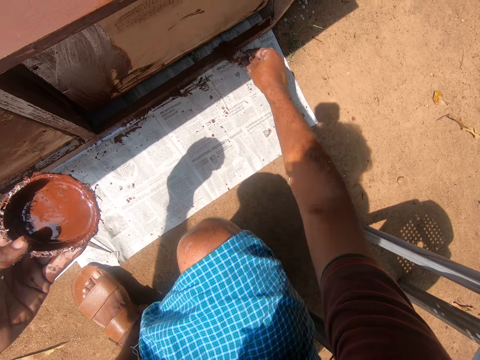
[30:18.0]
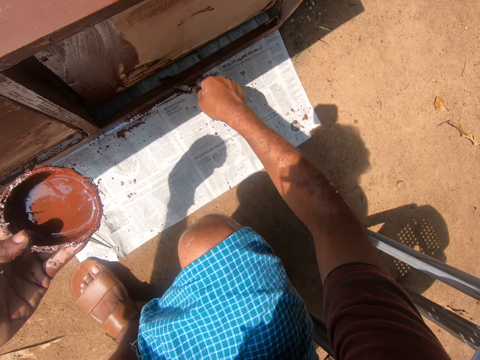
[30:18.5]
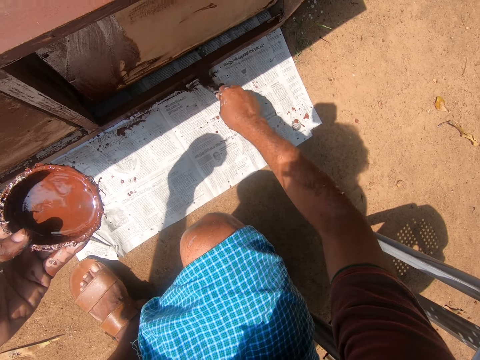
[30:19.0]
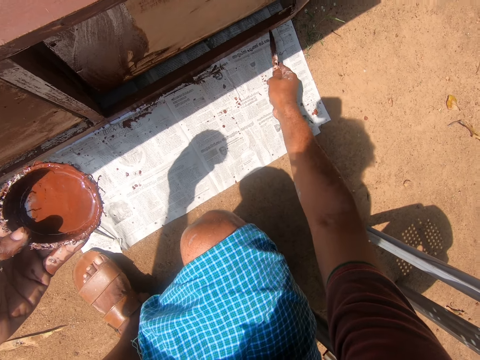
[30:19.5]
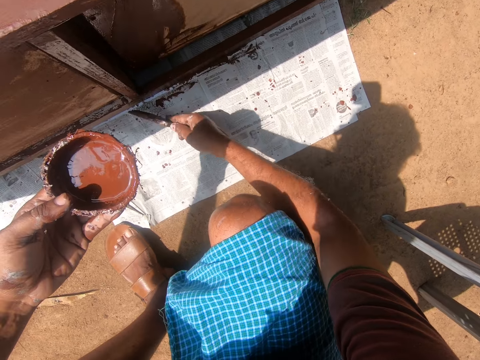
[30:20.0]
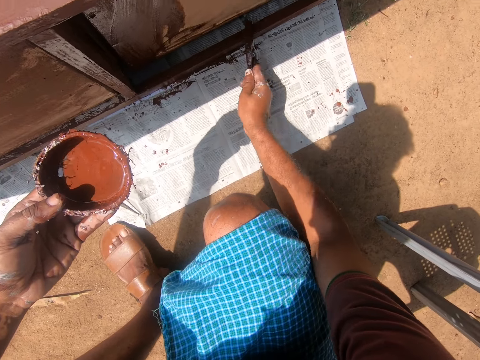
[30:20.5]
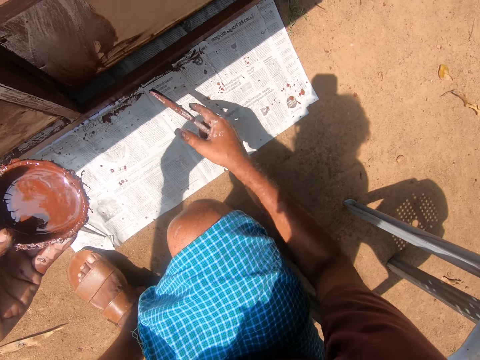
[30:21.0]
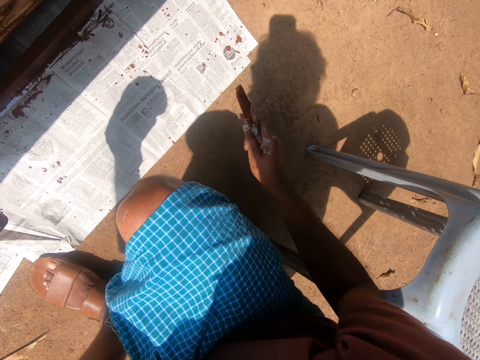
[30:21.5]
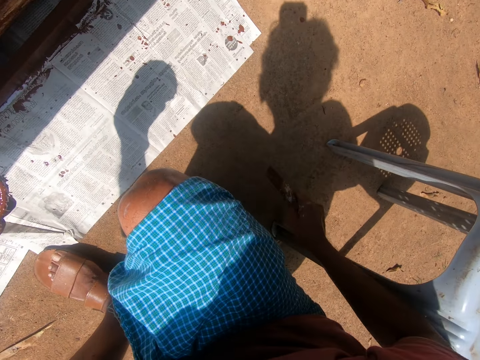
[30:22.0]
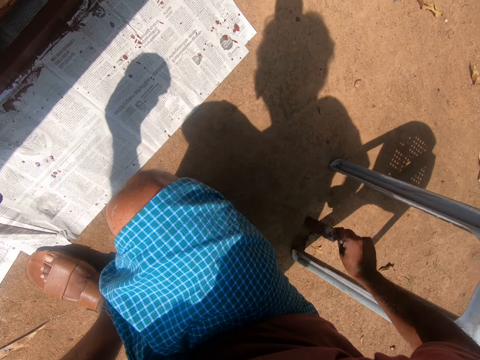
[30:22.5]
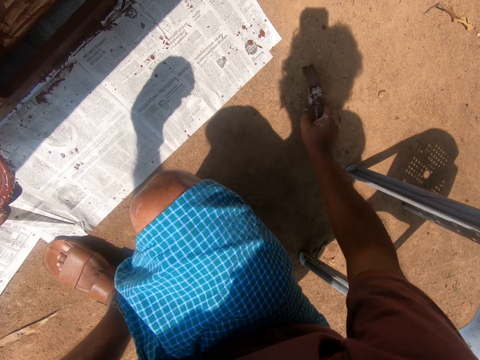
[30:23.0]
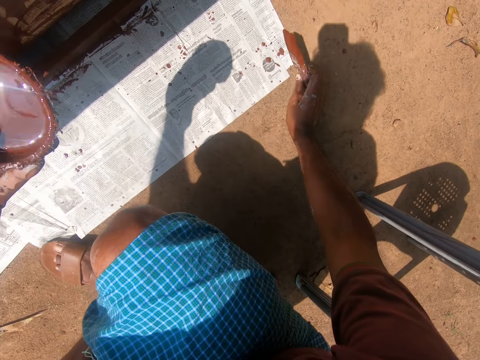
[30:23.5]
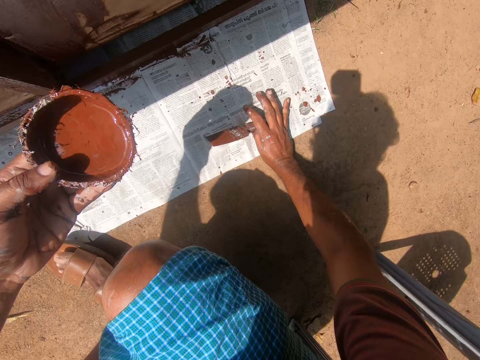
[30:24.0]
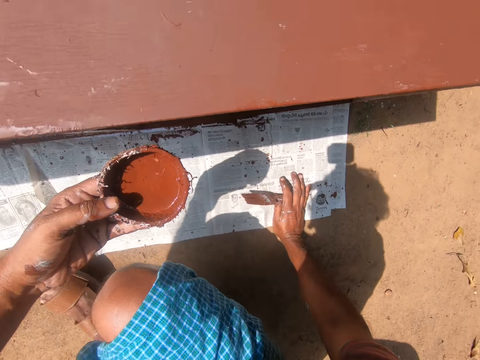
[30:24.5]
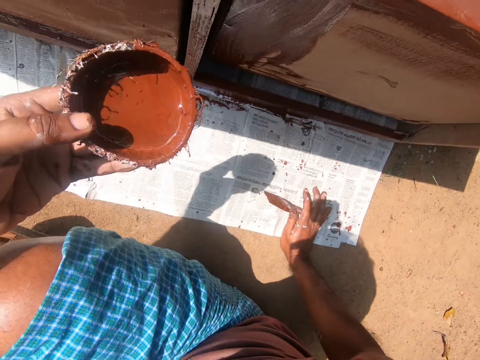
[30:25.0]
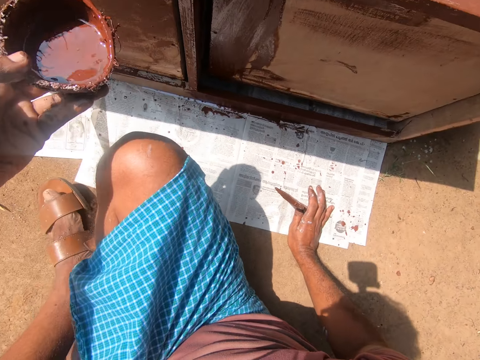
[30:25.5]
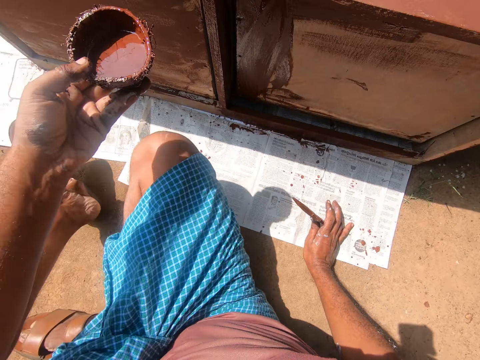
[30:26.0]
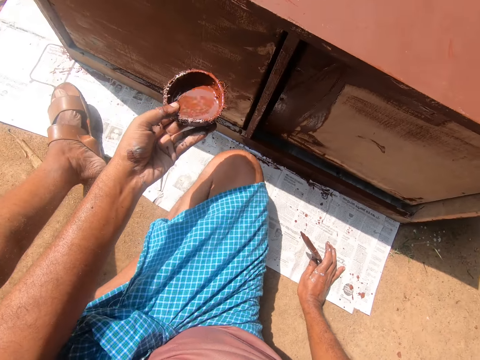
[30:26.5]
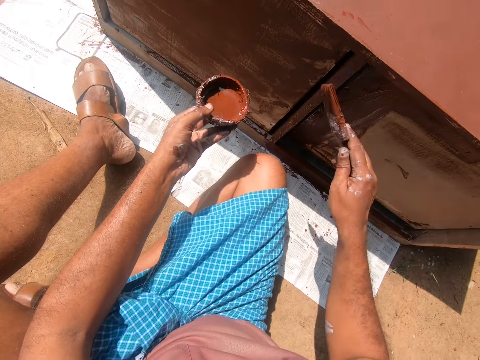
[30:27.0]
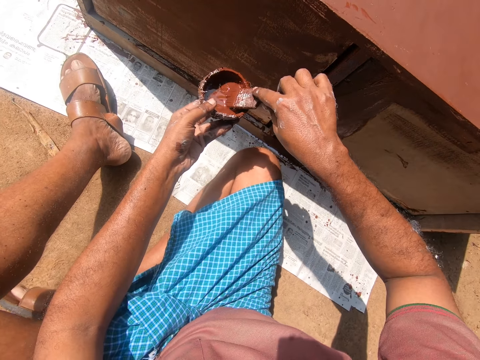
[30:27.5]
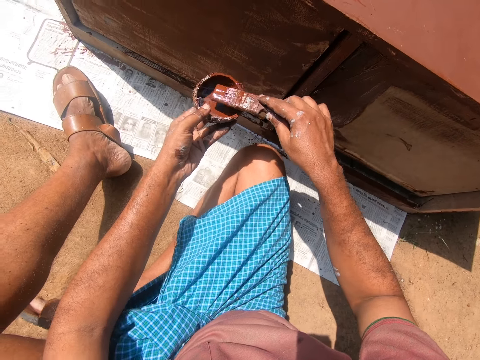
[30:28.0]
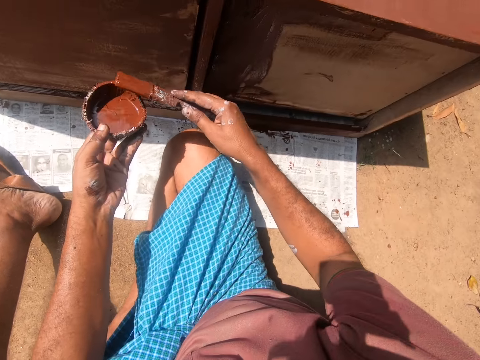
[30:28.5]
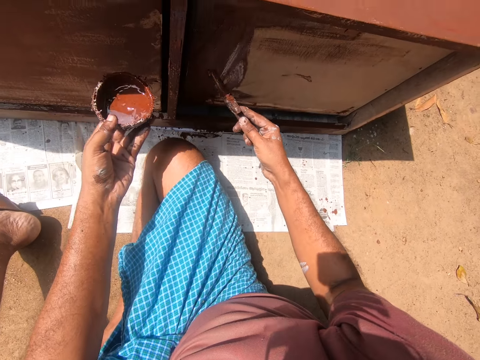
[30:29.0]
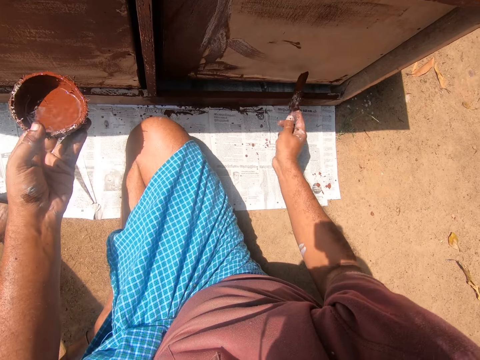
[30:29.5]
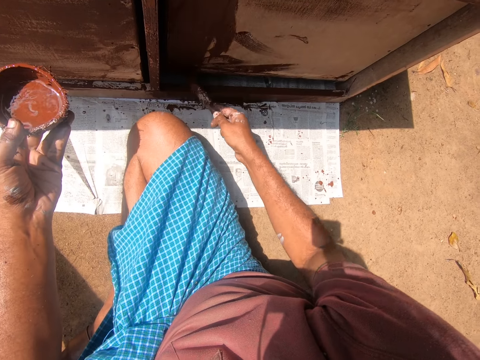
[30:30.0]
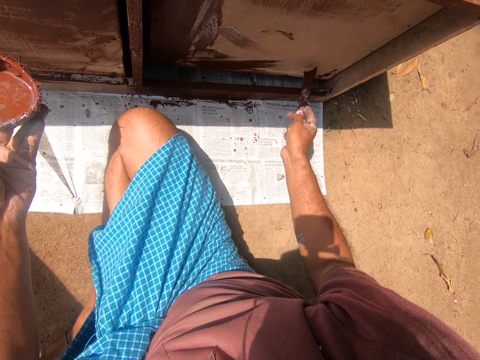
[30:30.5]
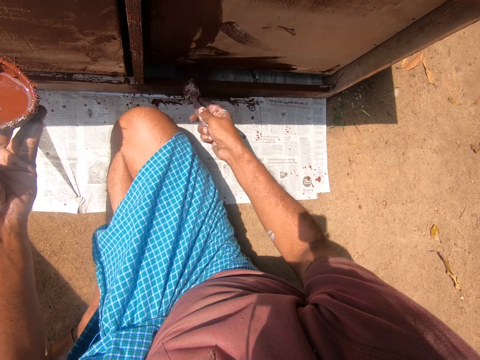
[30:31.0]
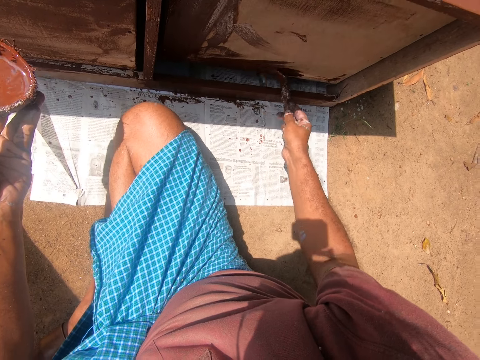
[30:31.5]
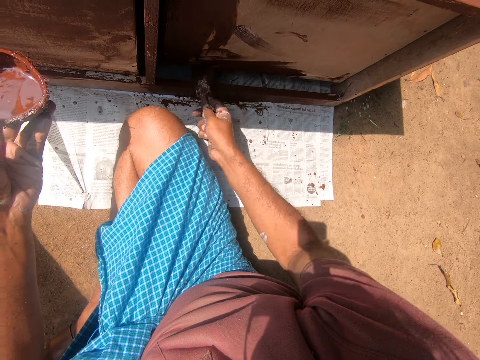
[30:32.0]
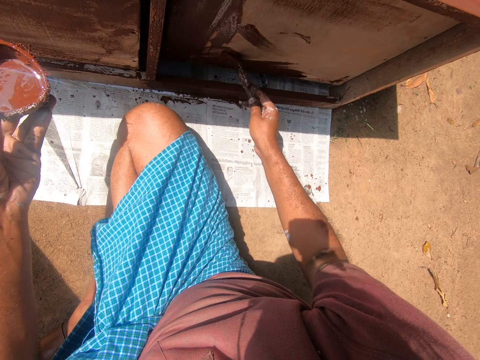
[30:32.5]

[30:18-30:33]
The camera wearer paints a cabinet using a brush. He paints the cabinet using the brush repeatedly. He adjusts a stool with his right arm. He pushes the stool. He sits on the floor. He gets some paint with the paintbrush in his right hand from the paint container in his left hand. He paints the cabinet with the paintbrush in his right hand. He paints the cabinet using the brush again.

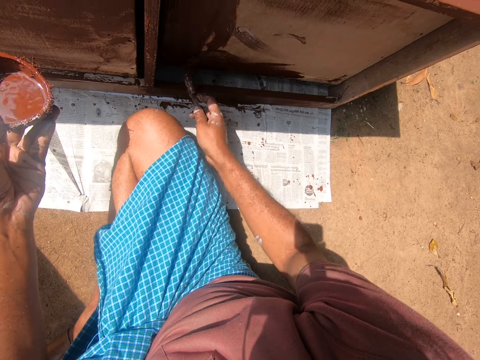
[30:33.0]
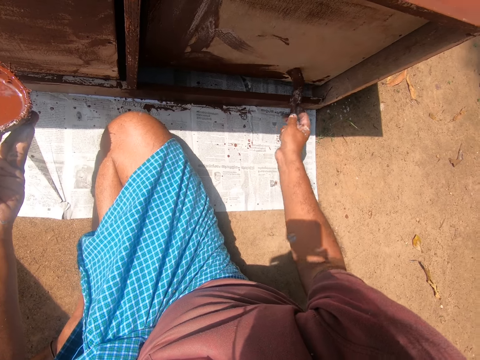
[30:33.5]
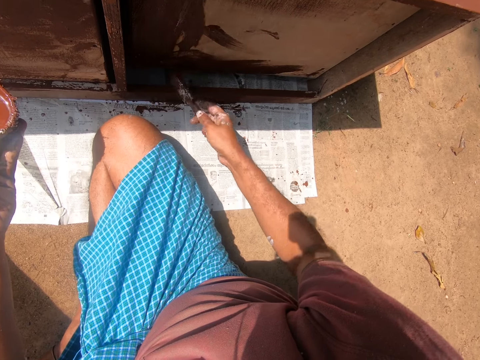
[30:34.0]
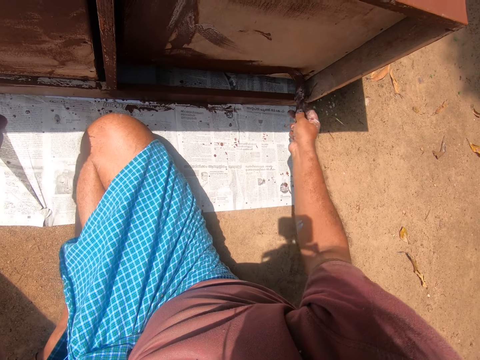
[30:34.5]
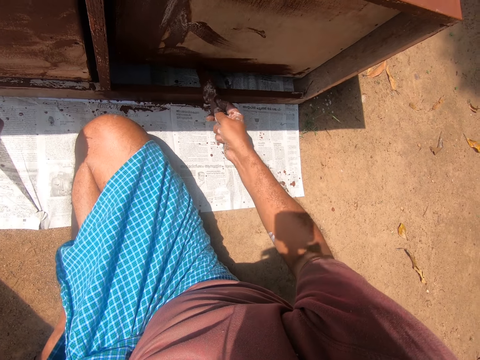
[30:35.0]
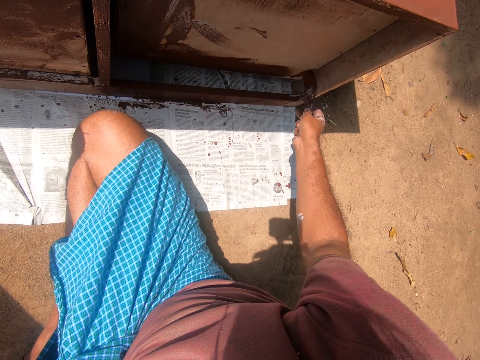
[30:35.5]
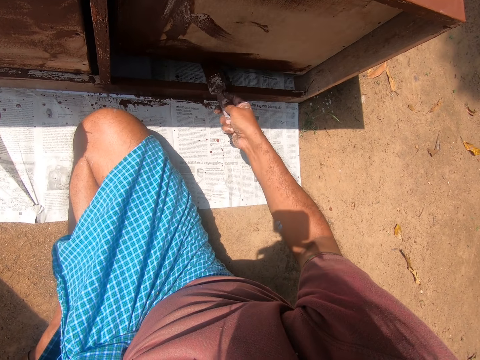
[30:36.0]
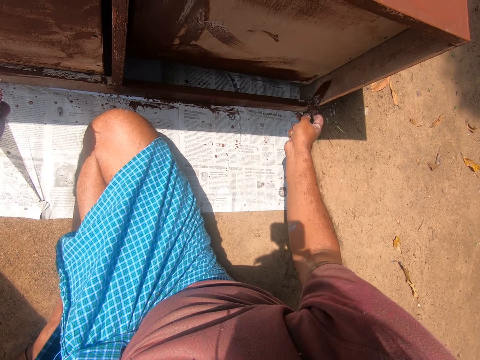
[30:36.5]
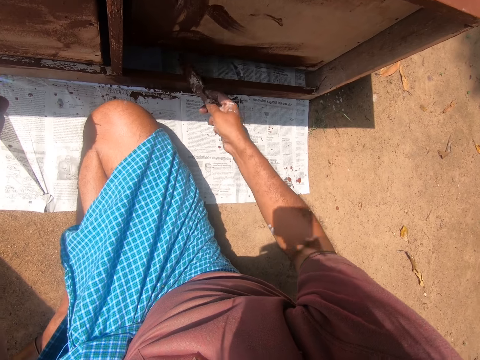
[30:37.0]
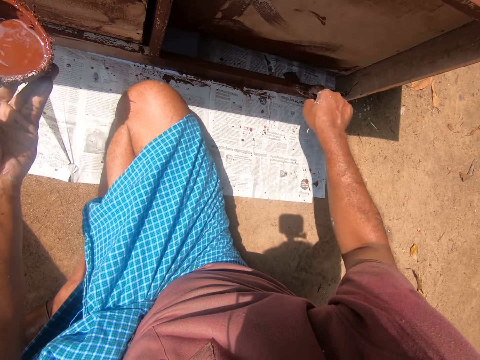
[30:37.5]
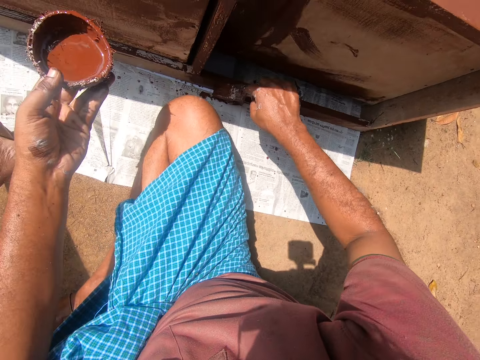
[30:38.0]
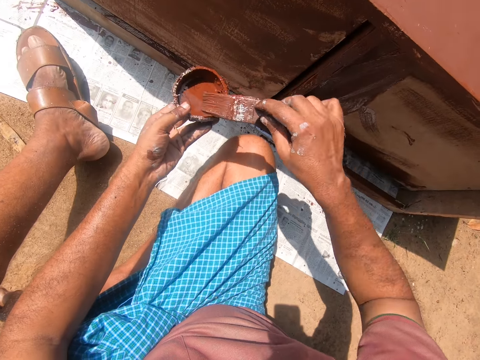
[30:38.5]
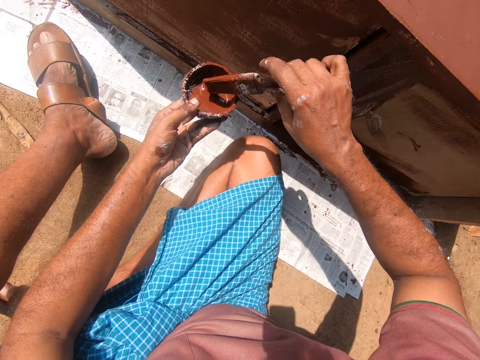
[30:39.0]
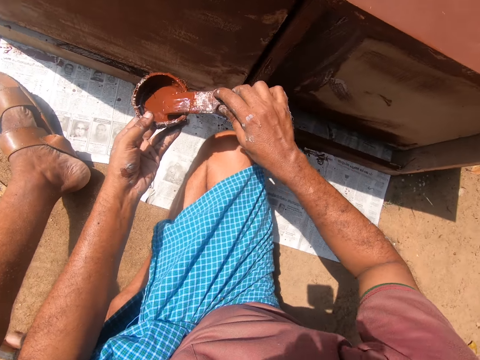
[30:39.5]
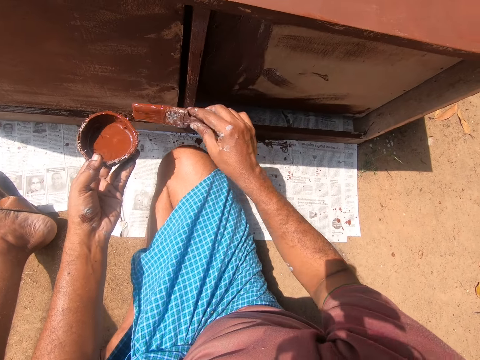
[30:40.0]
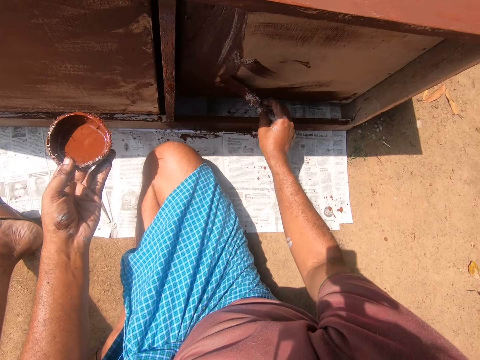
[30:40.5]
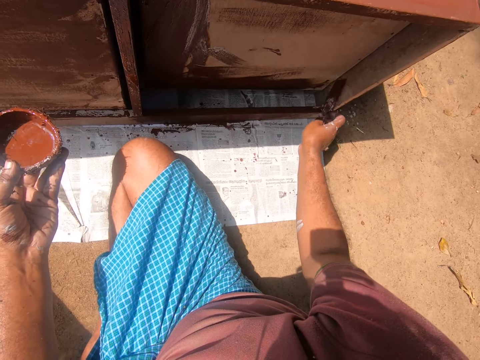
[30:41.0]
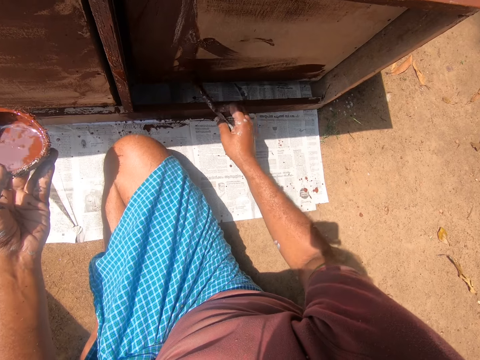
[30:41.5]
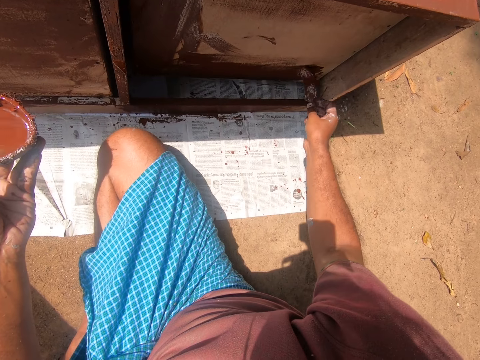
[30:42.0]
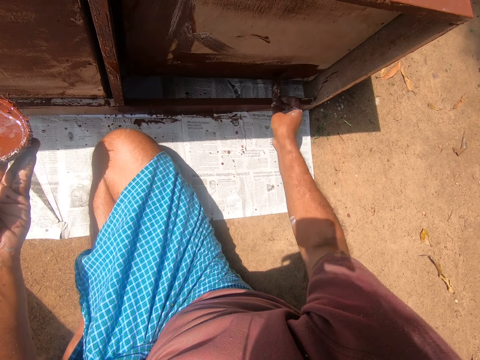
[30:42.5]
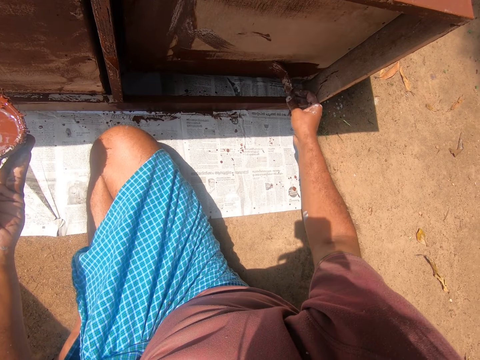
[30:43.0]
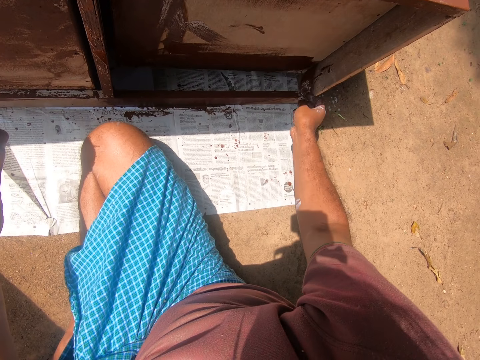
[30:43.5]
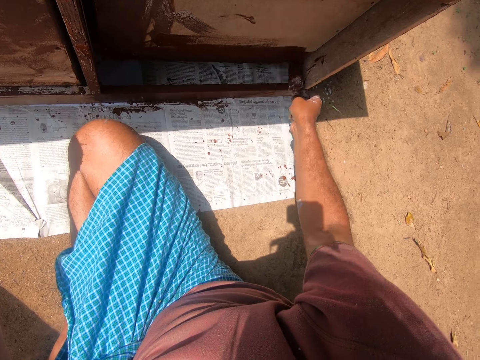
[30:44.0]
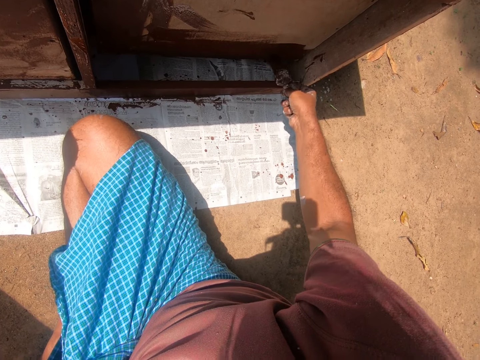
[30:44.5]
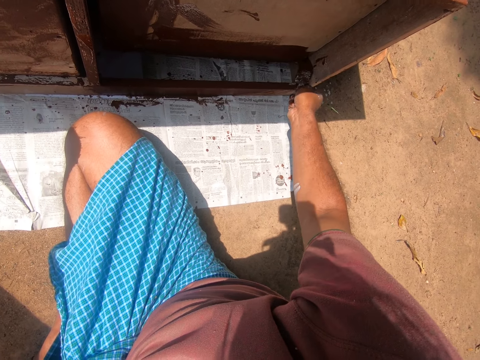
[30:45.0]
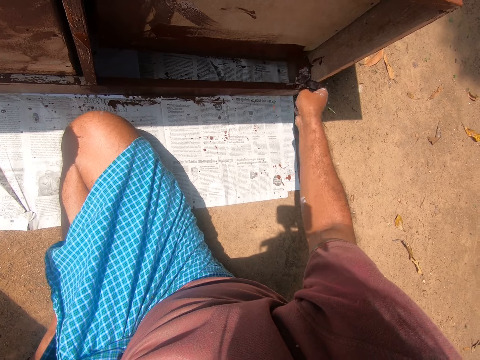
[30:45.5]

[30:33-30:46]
The camera wearer paints a cabinet using a brush. He paints the cabinet using the brush repeatedly. He gets some paint with the paintbrush in his right hand from the paint container in his left hand. He paints the cabinet with the paintbrush in his right hand. He paints the cabinet using the brush repeatedly.
